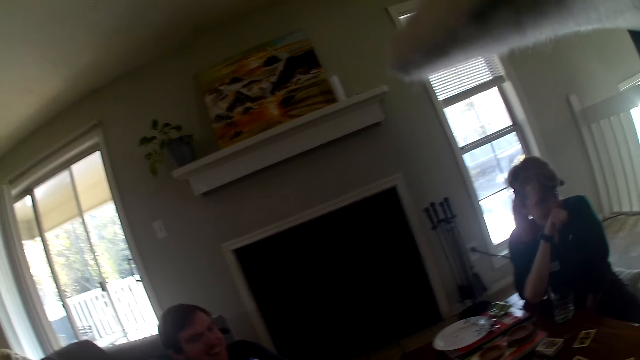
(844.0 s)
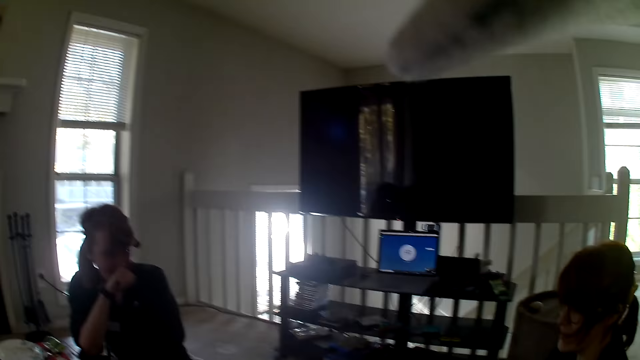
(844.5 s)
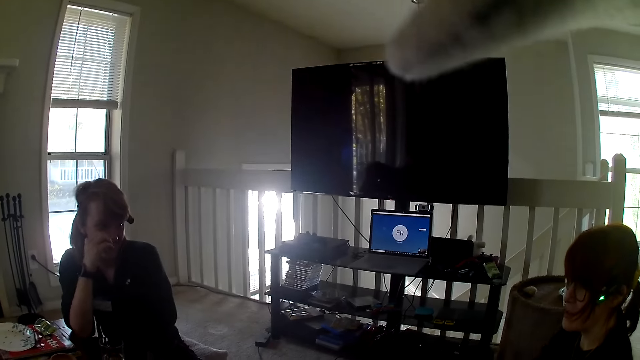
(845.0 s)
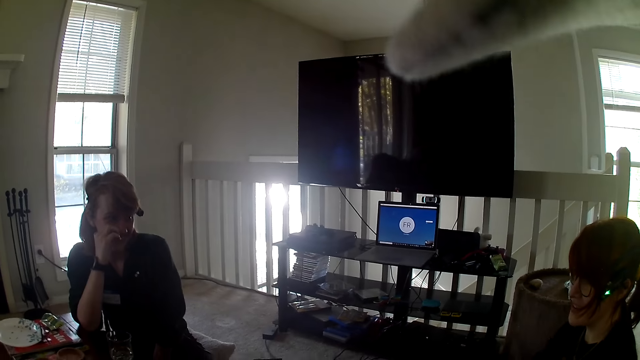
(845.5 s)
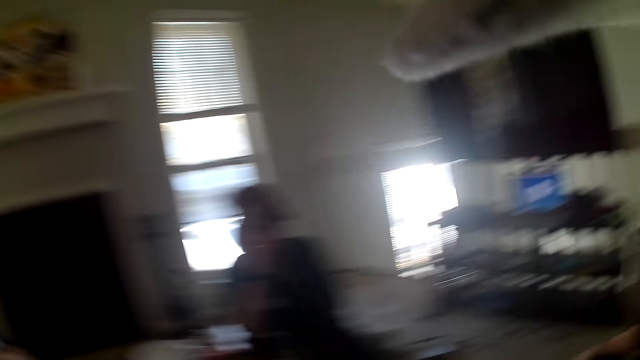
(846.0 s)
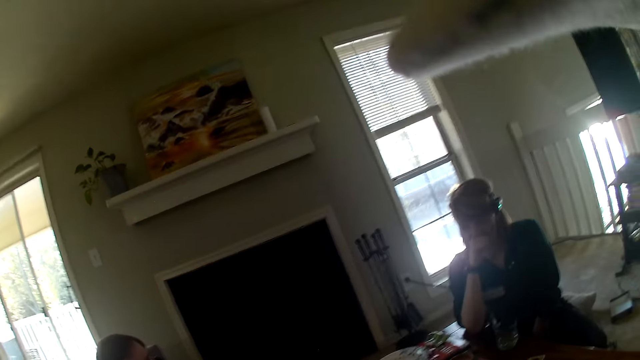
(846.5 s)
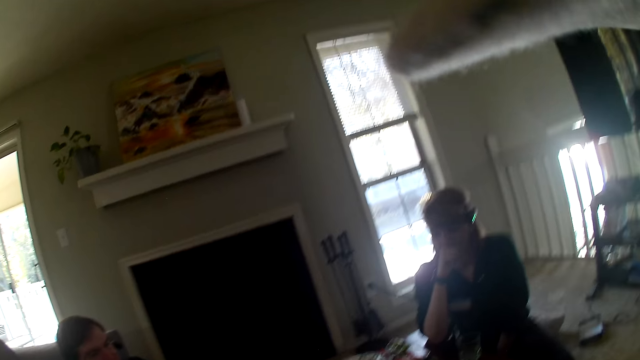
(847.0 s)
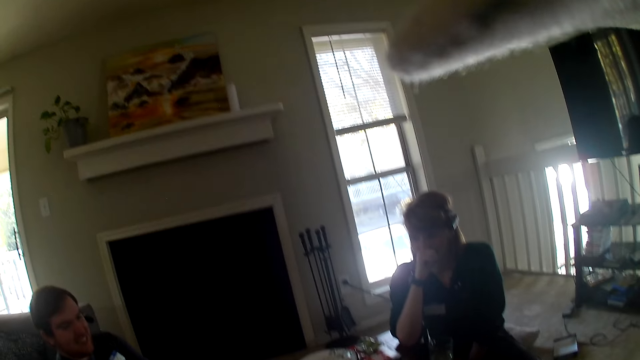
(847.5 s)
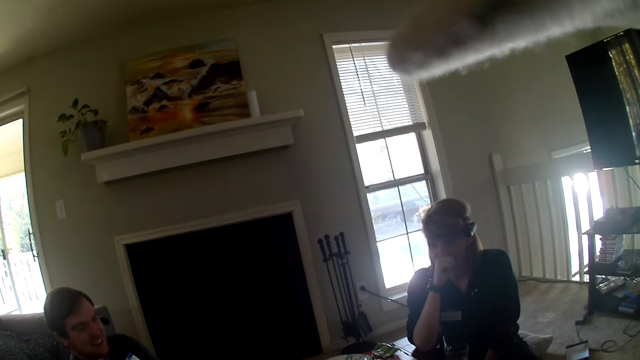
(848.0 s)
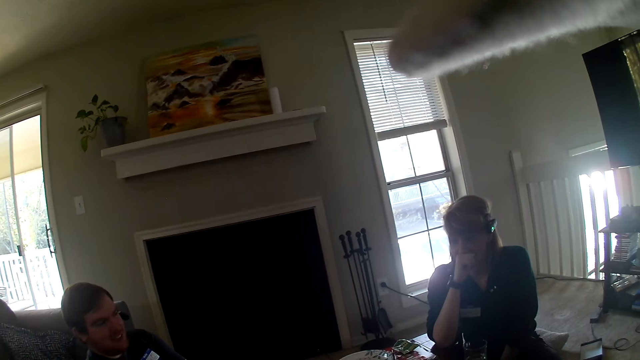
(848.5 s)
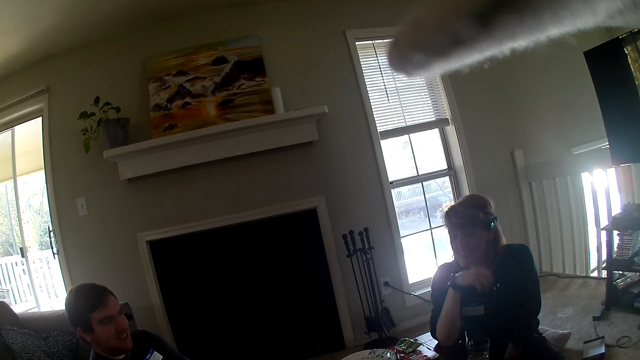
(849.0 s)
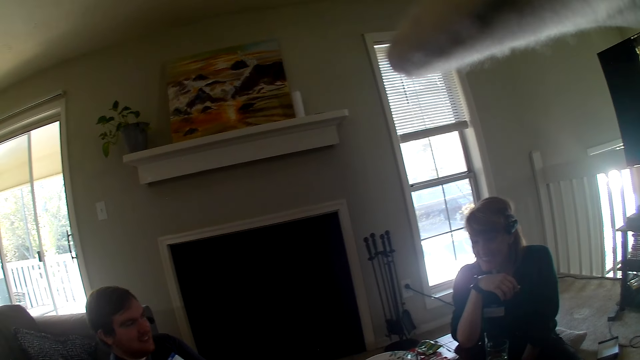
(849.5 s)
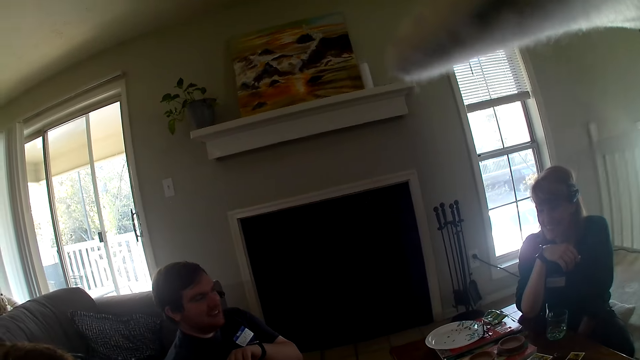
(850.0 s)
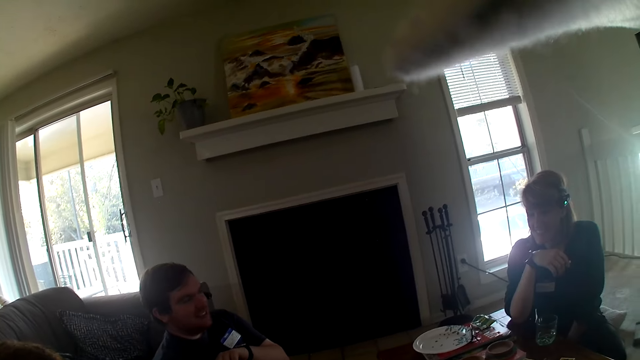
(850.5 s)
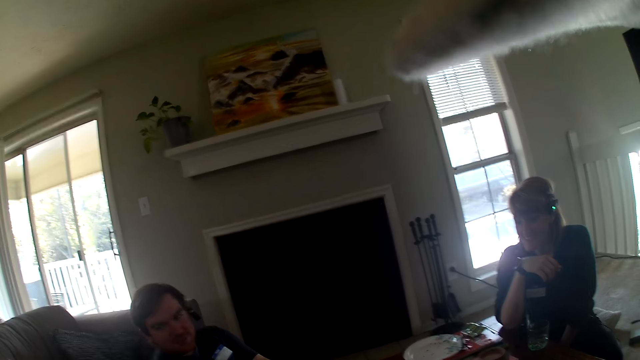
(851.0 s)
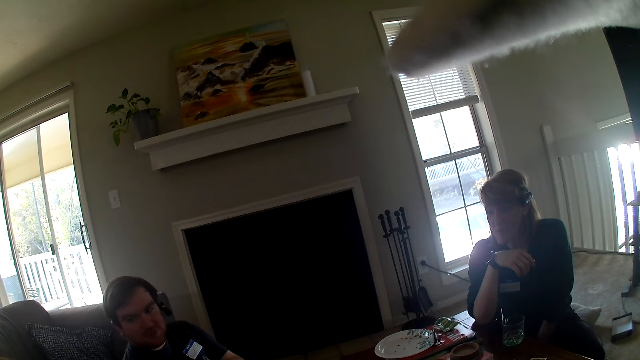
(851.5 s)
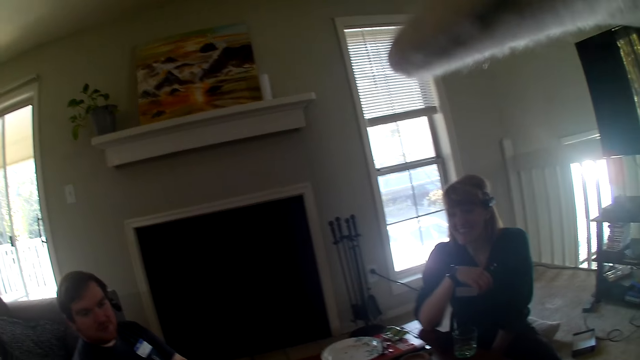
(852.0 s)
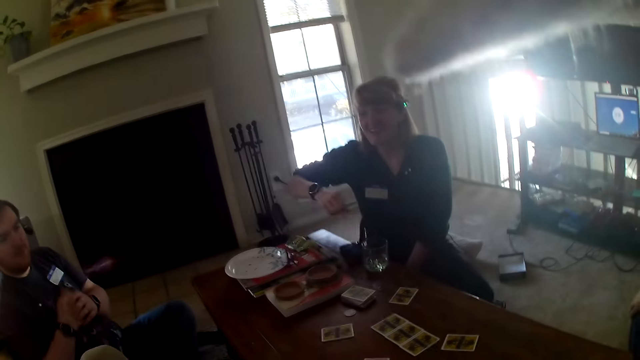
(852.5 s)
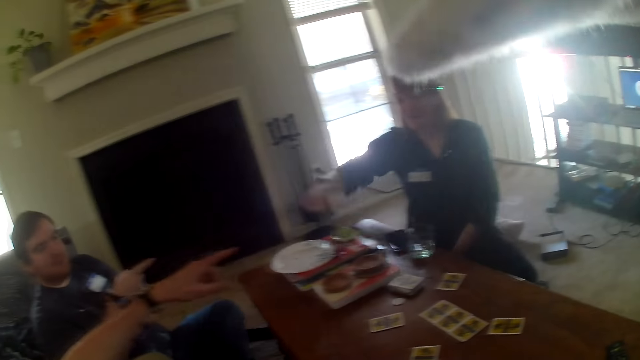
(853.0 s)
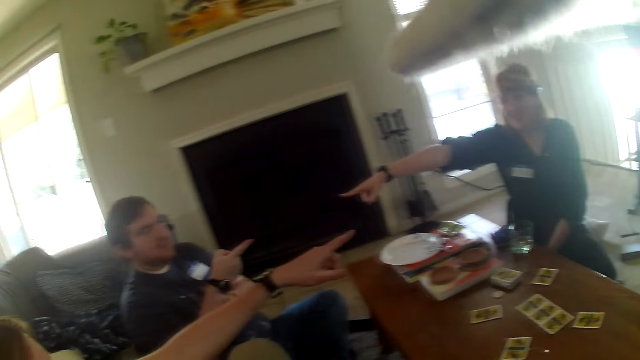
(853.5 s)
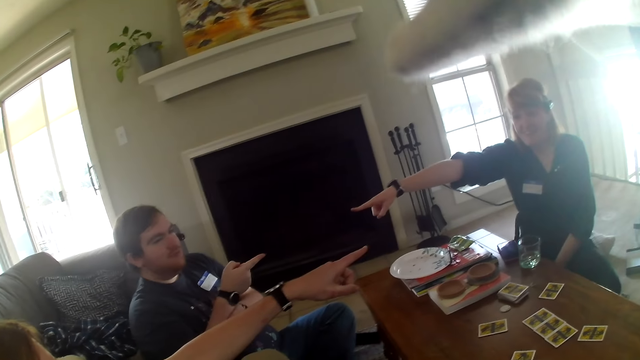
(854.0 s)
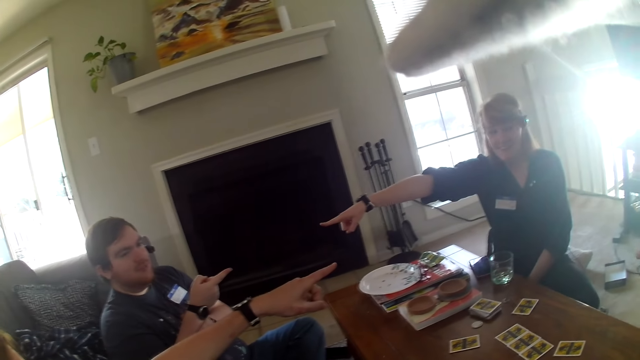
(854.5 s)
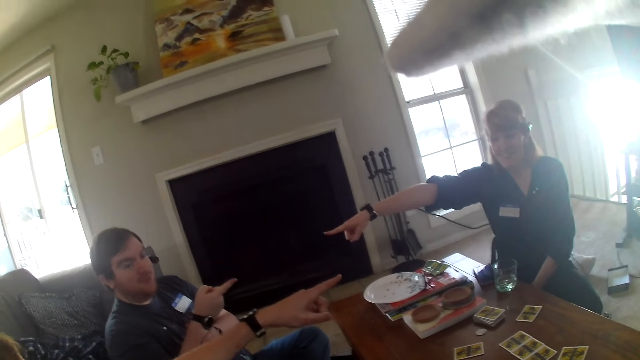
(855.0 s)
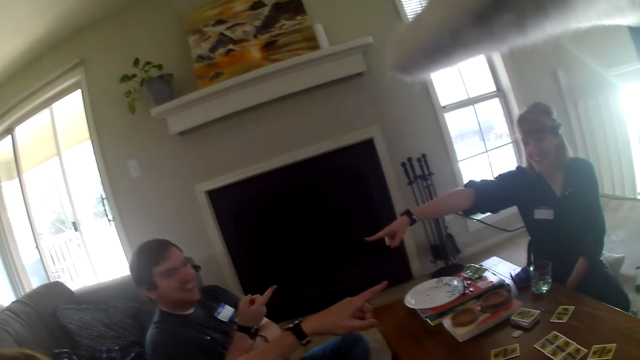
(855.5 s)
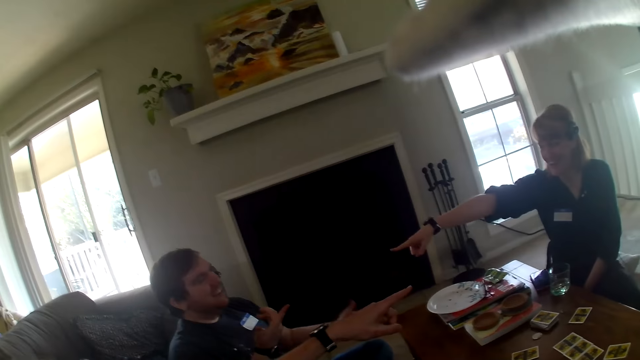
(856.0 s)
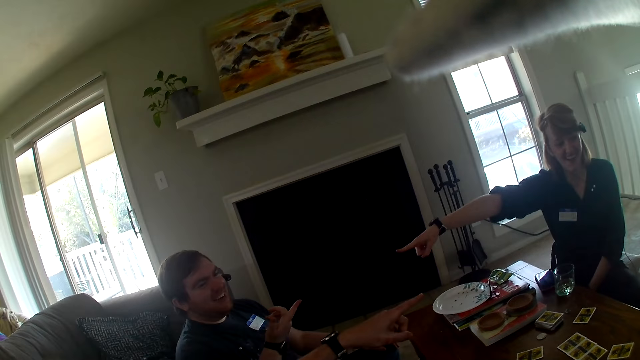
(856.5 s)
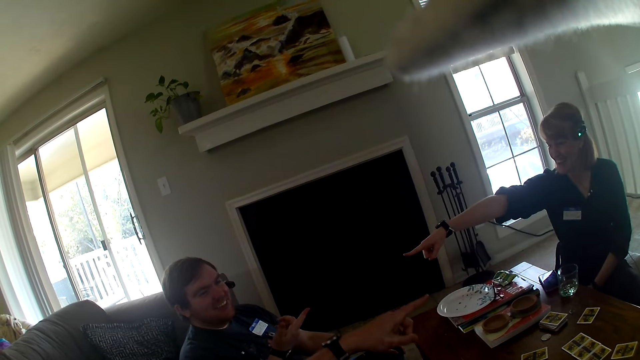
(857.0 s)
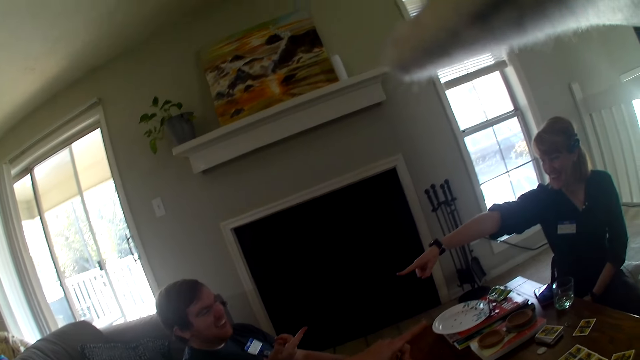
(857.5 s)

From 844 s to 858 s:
A person sits across the room. The camera wearer looks around. A man points at a woman. The woman points at another man. The other man points at the woman.

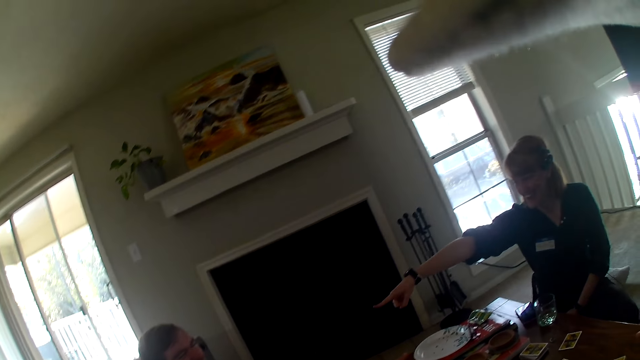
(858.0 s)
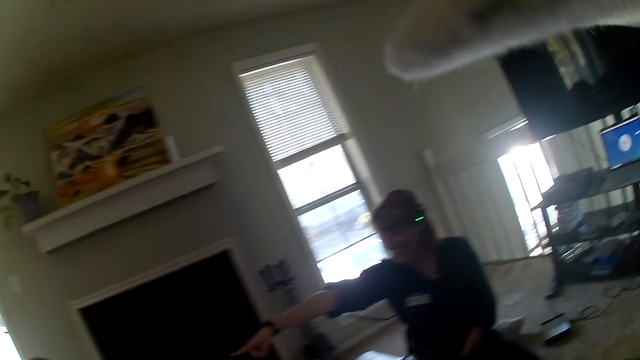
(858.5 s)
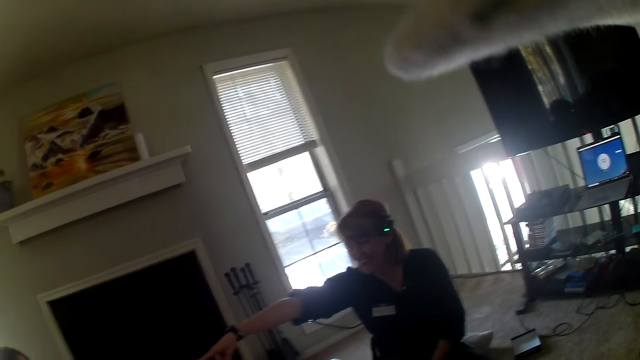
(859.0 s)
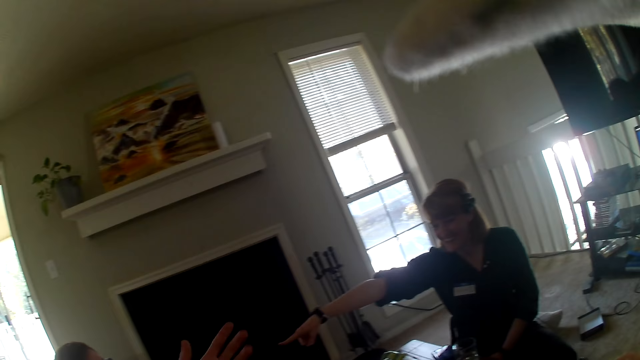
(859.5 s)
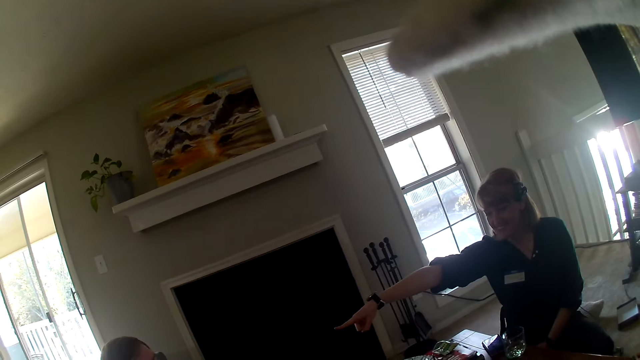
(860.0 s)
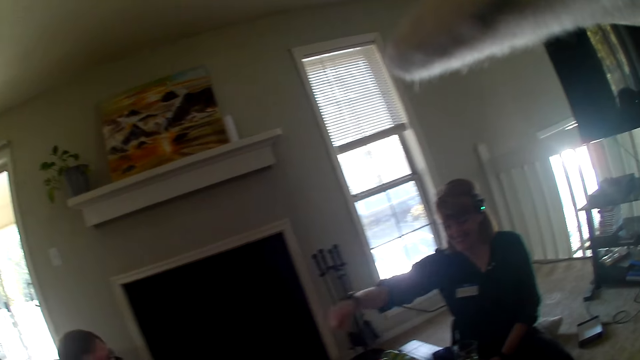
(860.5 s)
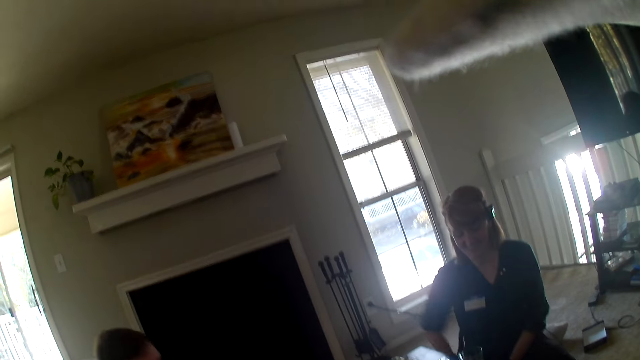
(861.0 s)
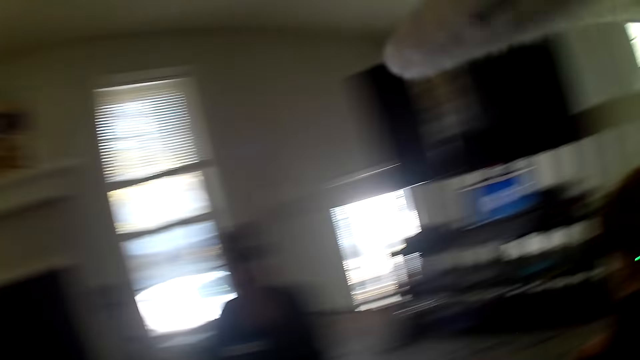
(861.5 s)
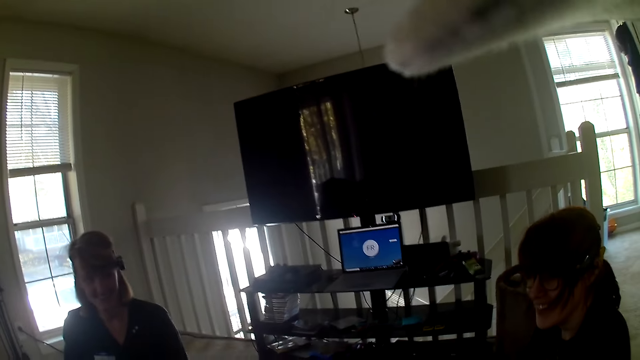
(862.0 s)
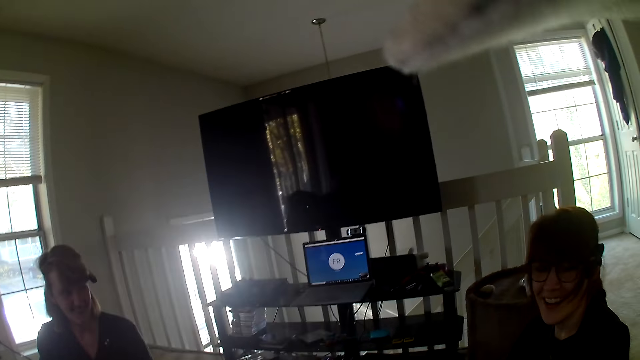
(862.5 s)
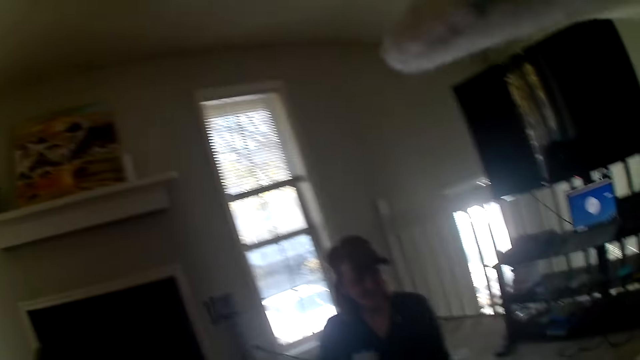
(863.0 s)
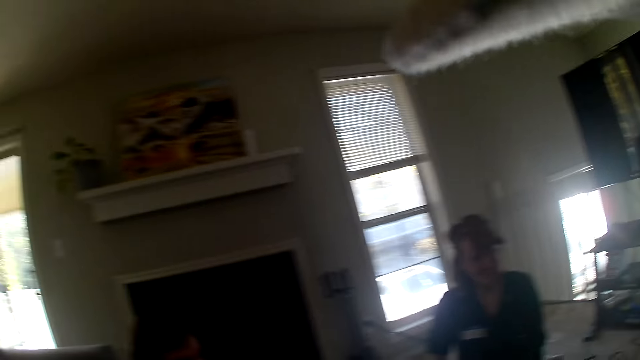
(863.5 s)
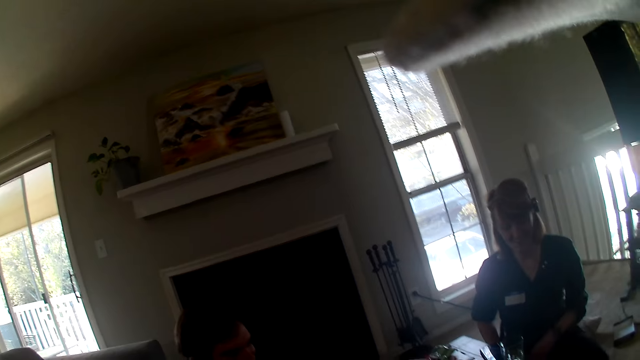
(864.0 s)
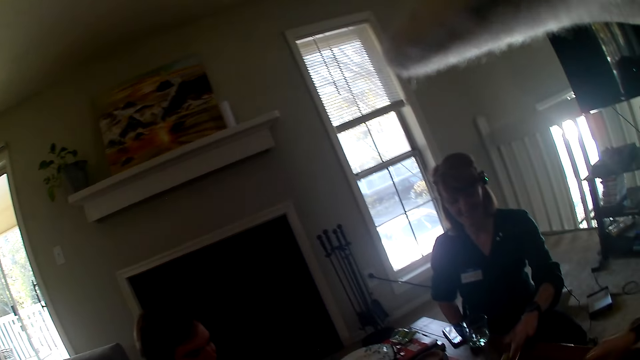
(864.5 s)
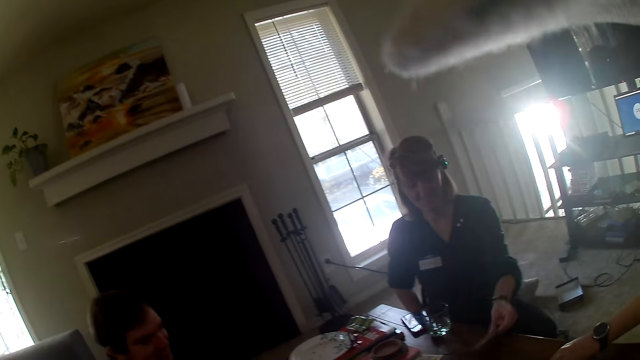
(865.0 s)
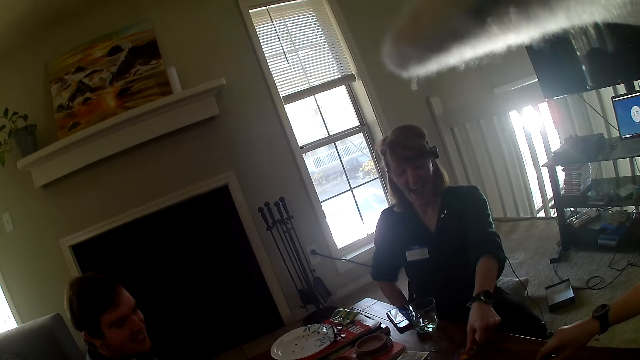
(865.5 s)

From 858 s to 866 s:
A woman turns the card on the table.
